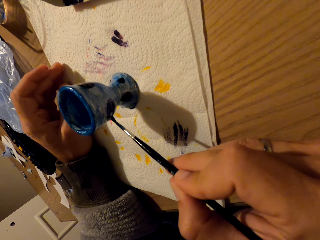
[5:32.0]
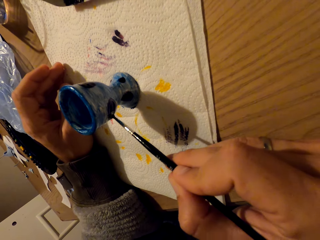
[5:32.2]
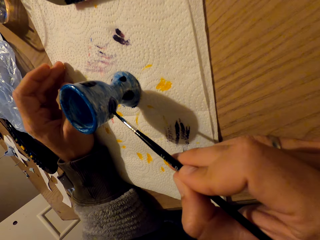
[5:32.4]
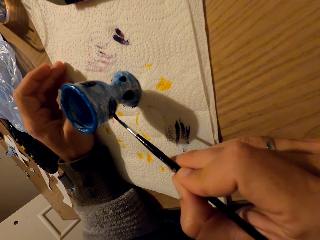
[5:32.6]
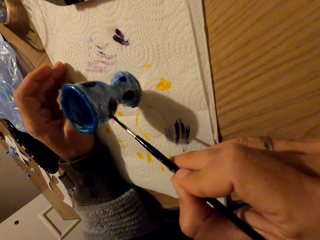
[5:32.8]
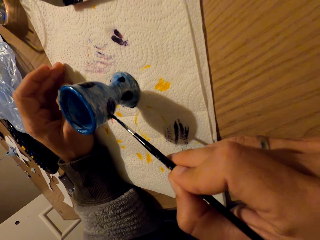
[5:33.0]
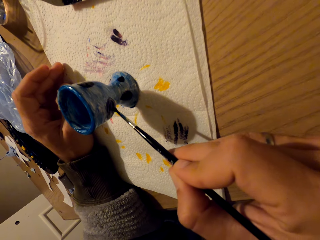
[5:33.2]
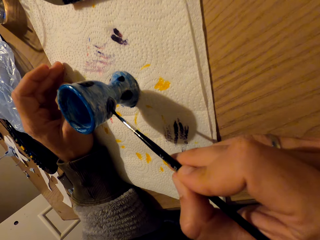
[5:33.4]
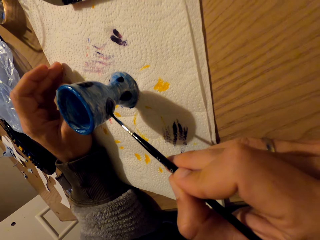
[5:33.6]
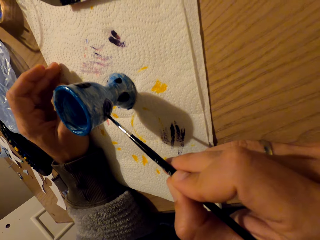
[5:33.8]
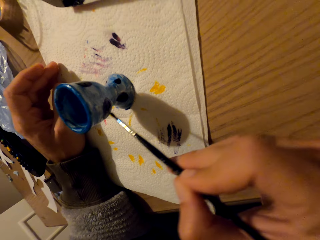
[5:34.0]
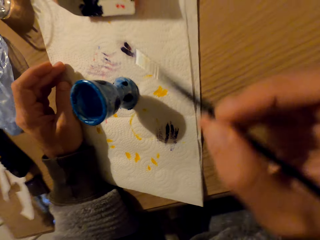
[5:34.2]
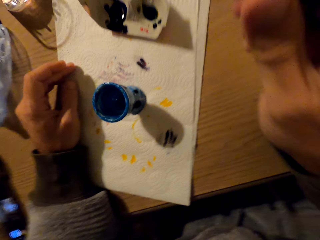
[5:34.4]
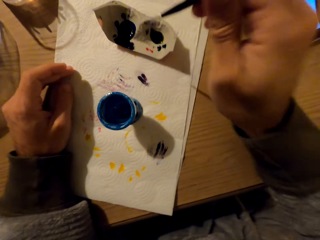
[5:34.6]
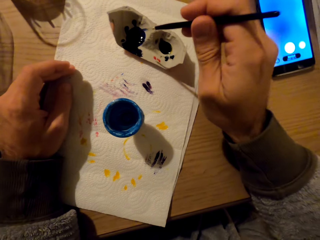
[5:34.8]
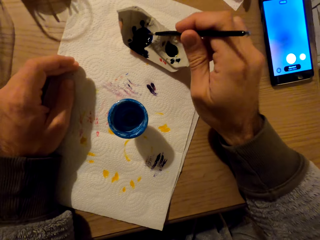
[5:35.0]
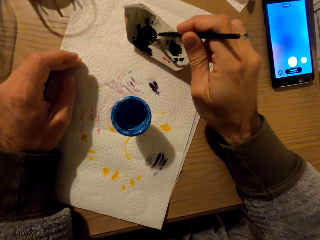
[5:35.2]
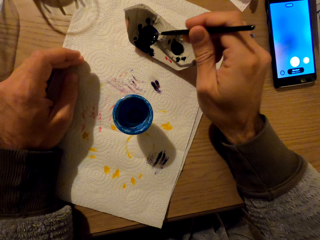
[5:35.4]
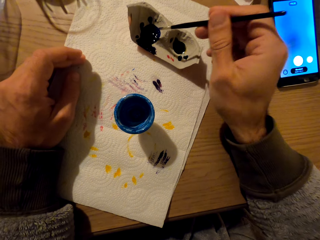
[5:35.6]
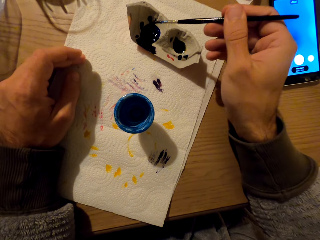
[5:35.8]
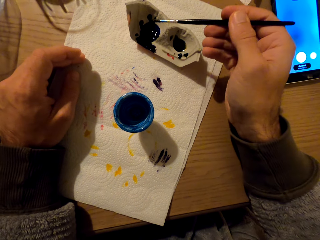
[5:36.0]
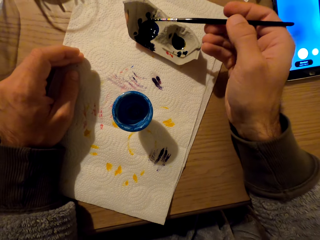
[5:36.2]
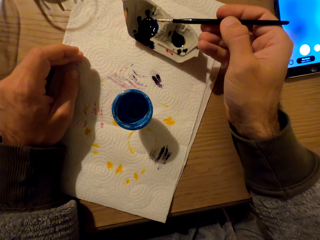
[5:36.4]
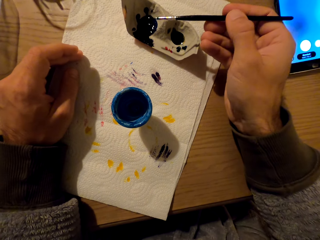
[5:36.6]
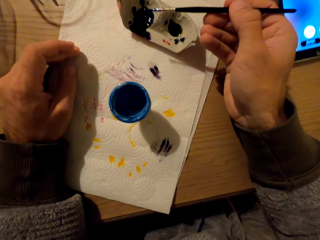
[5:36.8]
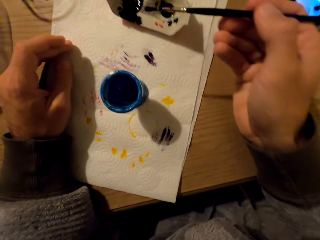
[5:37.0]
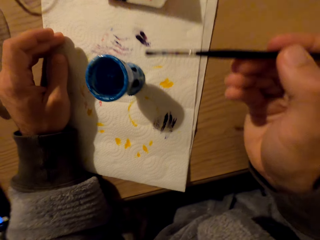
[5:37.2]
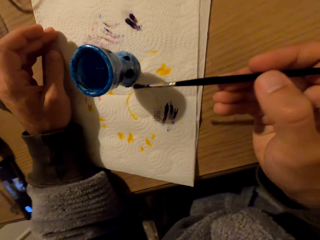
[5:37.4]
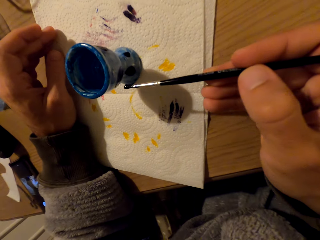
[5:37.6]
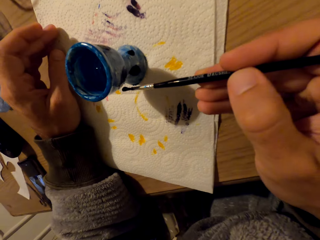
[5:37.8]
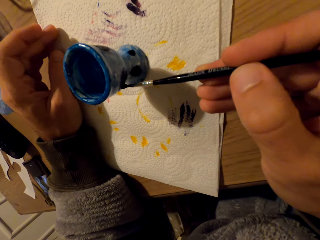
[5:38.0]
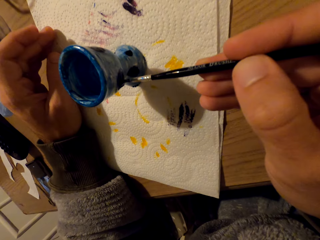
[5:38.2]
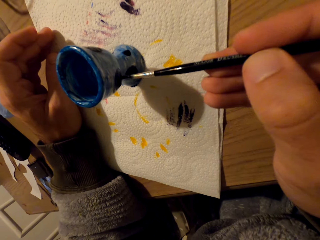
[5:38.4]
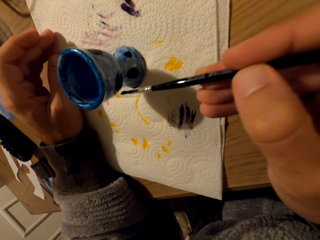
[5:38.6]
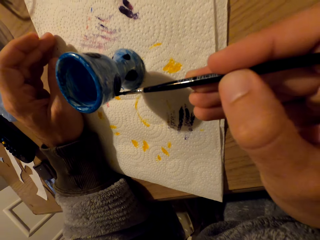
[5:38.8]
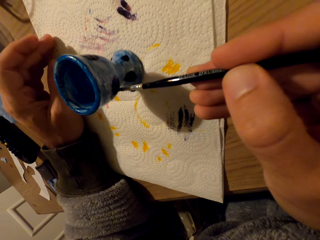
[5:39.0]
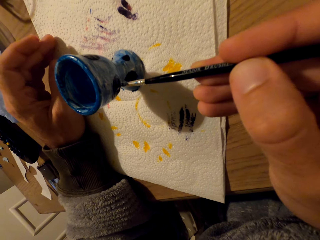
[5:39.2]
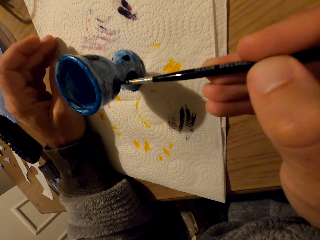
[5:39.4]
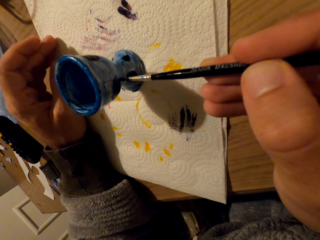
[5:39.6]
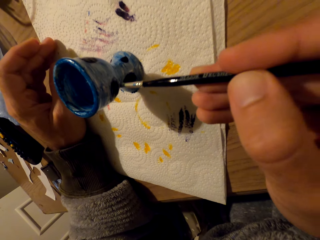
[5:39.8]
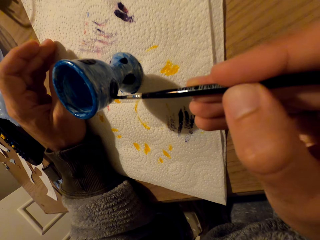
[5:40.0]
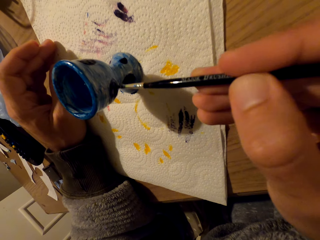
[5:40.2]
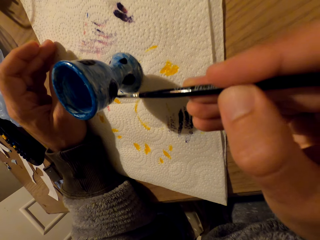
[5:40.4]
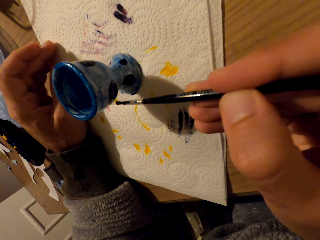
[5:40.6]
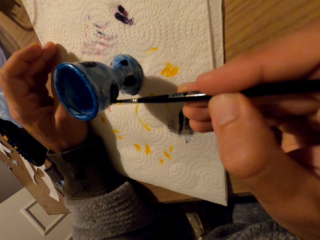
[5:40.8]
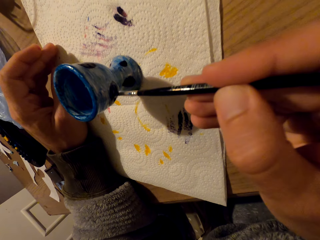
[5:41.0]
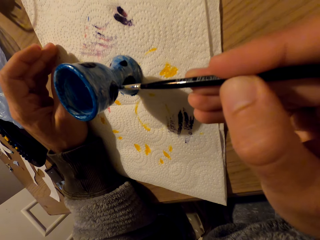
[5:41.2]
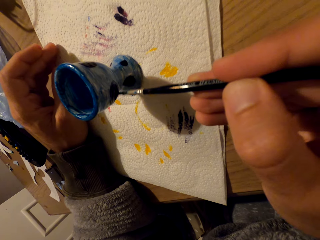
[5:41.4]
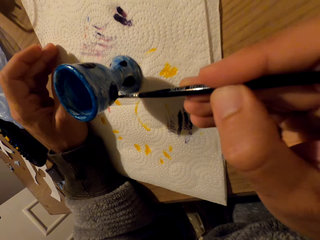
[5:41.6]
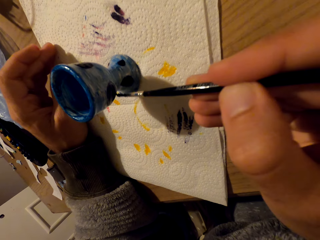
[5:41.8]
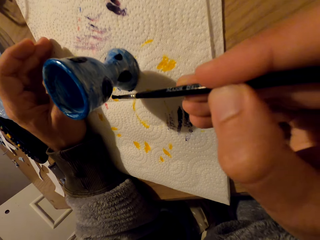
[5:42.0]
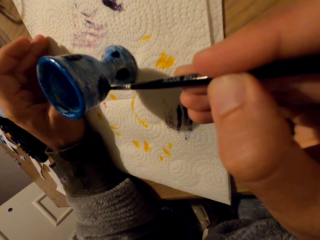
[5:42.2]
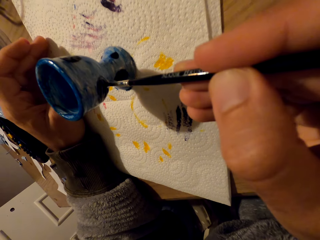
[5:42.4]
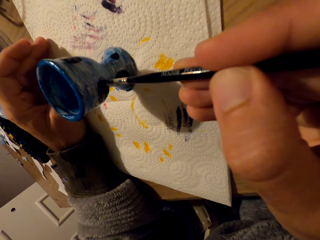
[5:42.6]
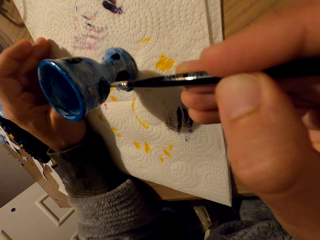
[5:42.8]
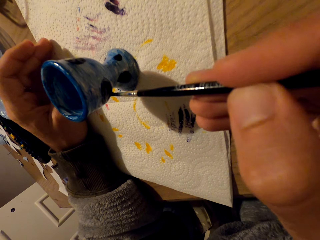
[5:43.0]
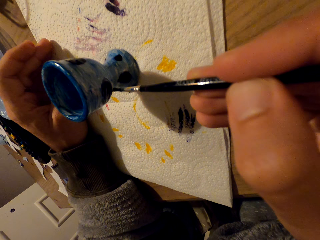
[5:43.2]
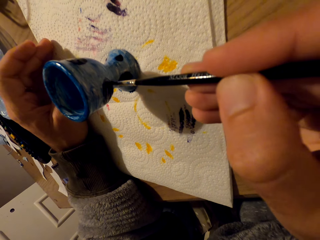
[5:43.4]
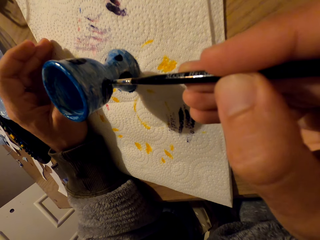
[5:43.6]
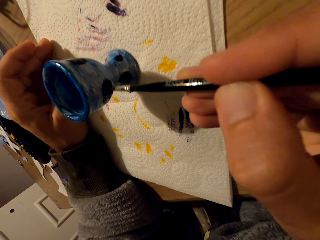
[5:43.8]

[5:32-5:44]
The camera wearer coats the brush with paint. They smear paint on the pot.

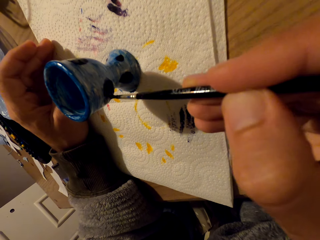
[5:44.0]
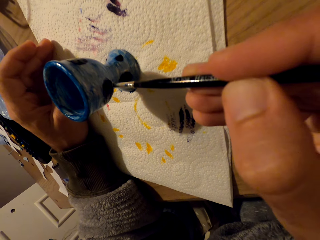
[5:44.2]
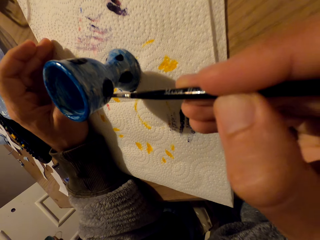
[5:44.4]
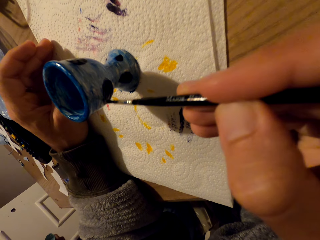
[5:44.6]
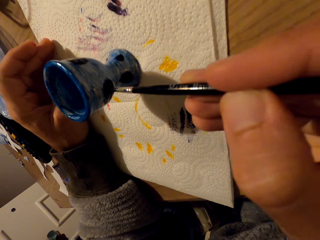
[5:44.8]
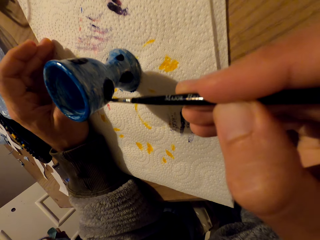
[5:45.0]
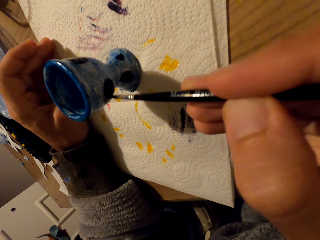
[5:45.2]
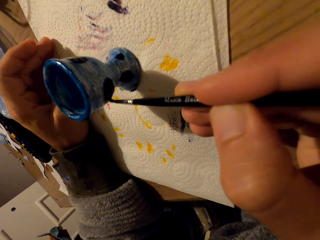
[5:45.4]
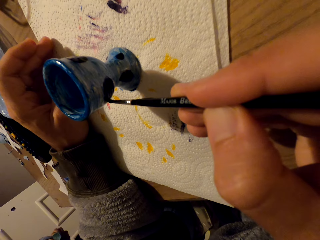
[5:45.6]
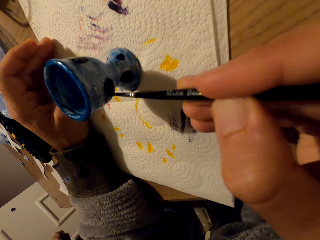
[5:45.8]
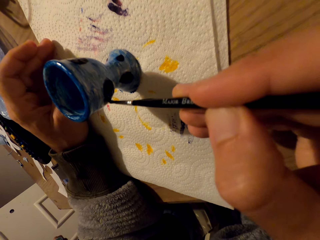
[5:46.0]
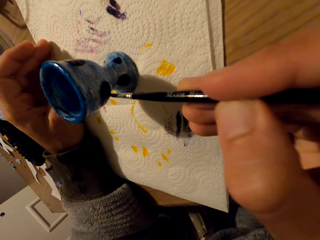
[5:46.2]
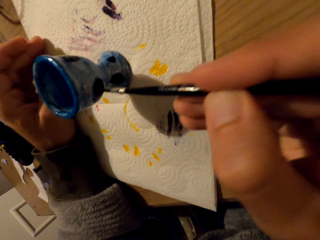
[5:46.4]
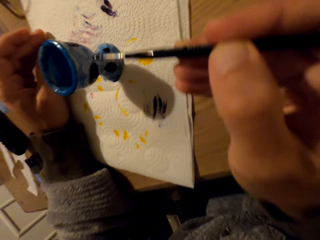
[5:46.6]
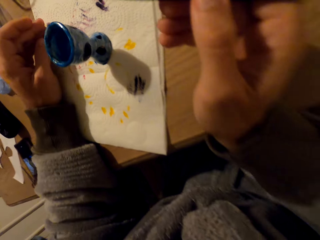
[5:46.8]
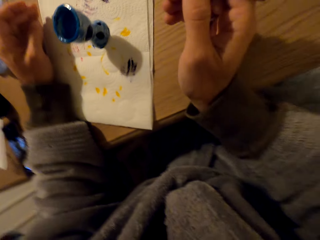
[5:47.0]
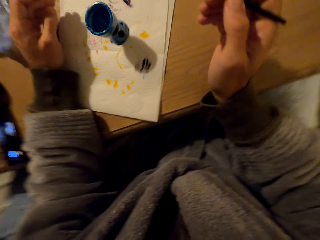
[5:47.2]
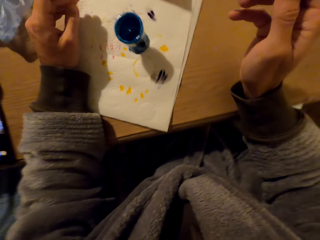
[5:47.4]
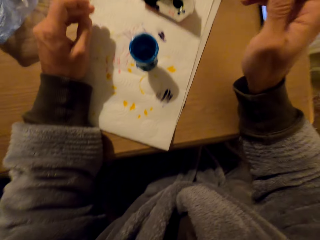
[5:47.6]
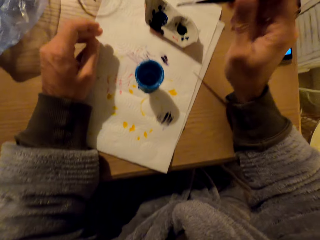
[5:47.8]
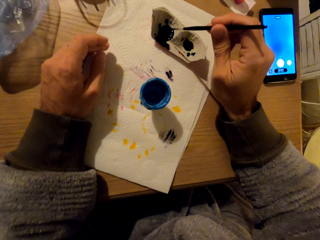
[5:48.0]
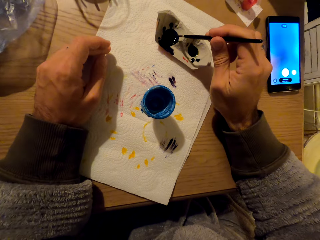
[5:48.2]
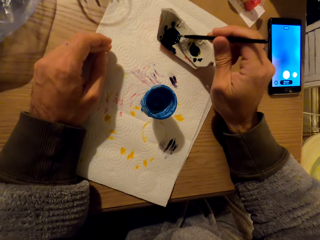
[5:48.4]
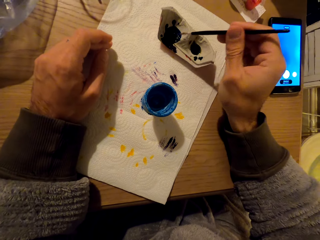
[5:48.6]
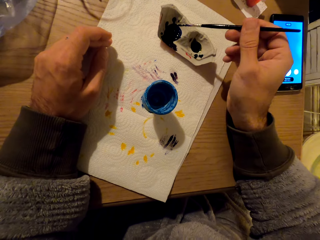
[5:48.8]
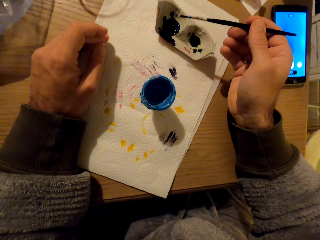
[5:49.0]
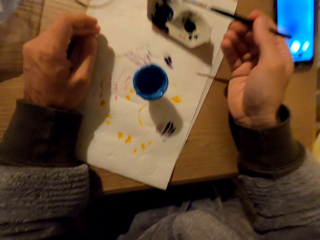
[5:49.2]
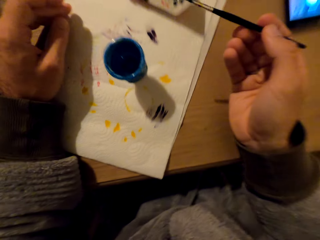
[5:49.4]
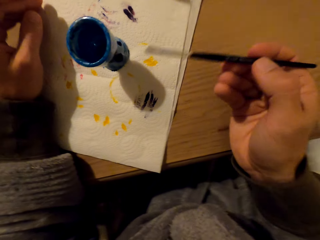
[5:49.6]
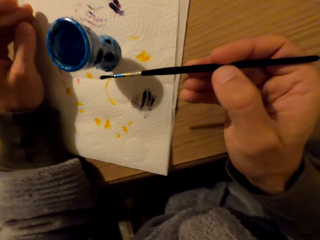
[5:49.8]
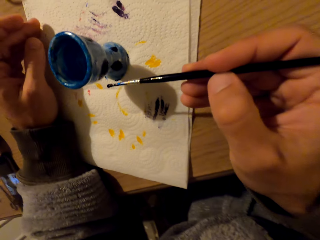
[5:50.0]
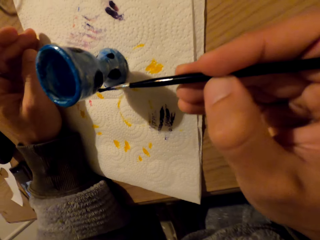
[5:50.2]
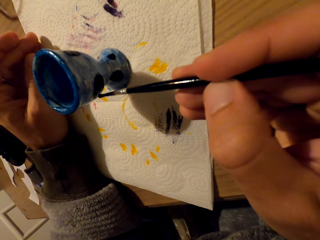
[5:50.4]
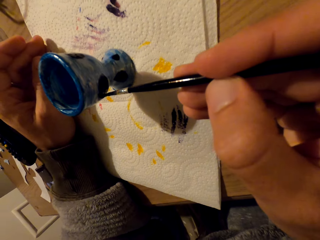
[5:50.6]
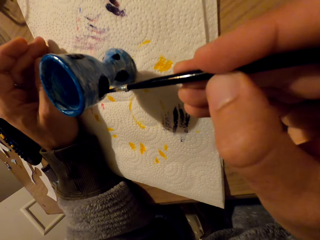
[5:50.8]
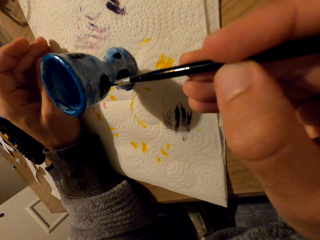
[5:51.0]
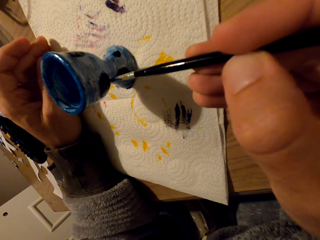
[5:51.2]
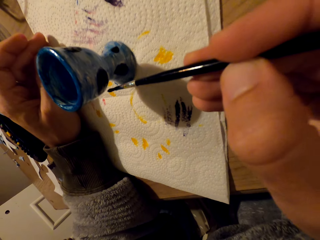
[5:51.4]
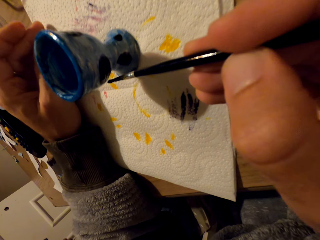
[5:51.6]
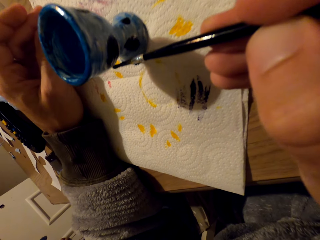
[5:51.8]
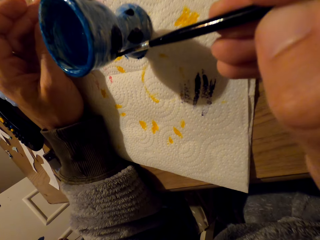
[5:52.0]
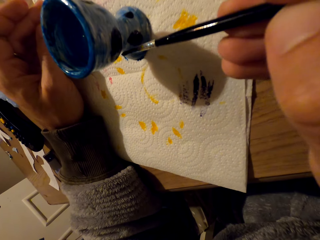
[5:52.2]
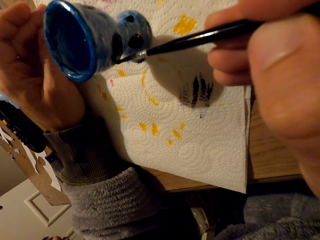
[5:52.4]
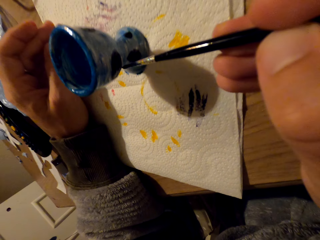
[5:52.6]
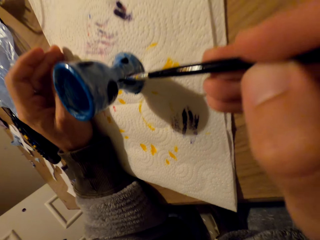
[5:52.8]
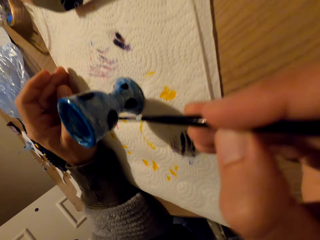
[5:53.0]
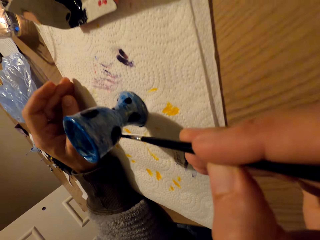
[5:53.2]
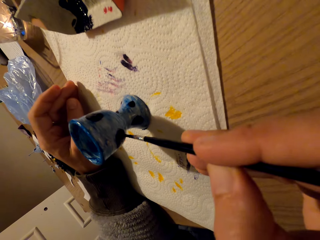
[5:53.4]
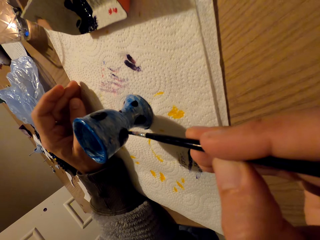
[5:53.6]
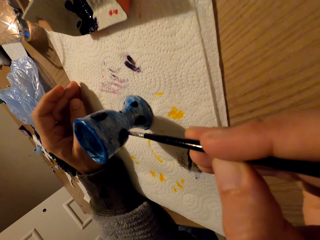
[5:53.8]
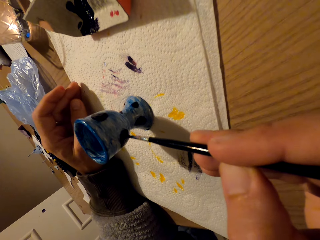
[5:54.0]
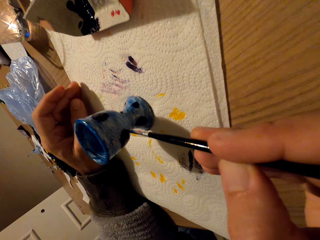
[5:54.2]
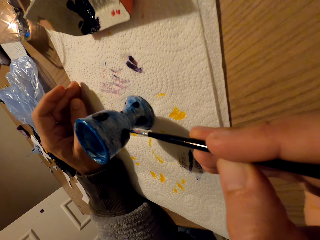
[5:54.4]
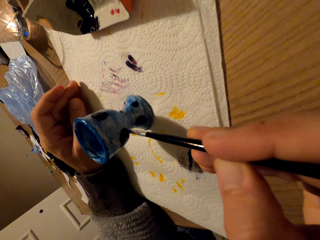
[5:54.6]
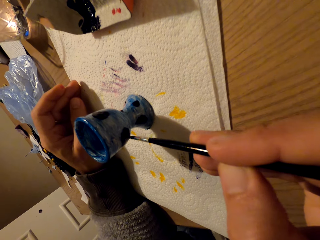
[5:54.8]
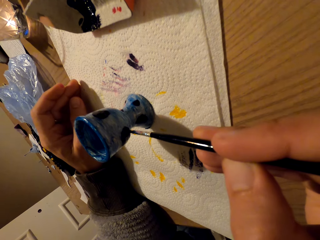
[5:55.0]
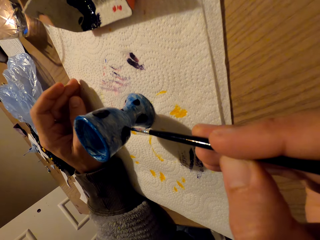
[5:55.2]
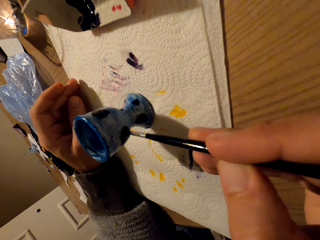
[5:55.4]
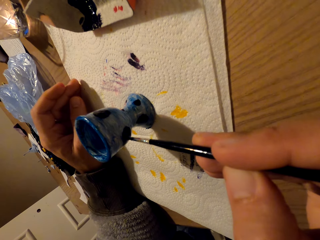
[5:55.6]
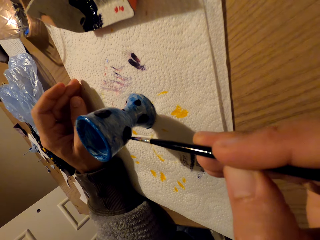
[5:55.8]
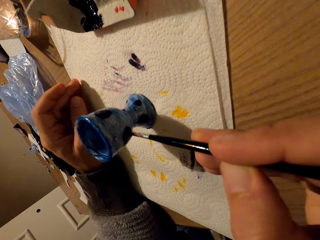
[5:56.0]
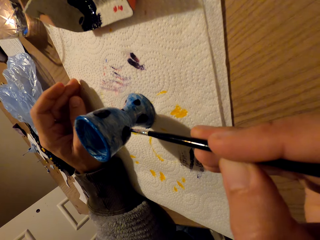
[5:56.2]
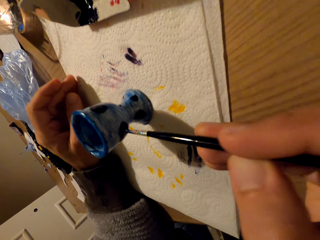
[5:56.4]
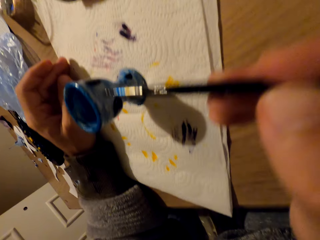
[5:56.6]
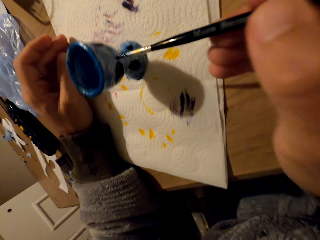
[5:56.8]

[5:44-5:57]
The camera wearer dips the brush in paint. They apply paint on the pot.
